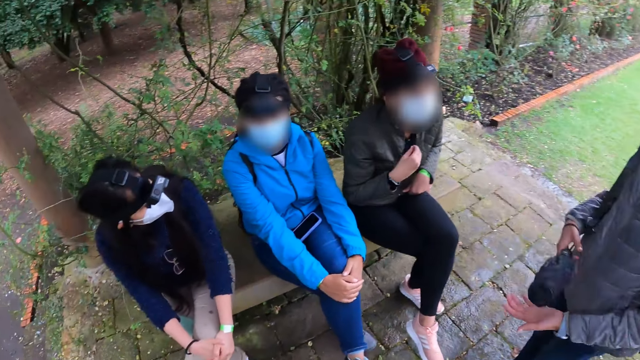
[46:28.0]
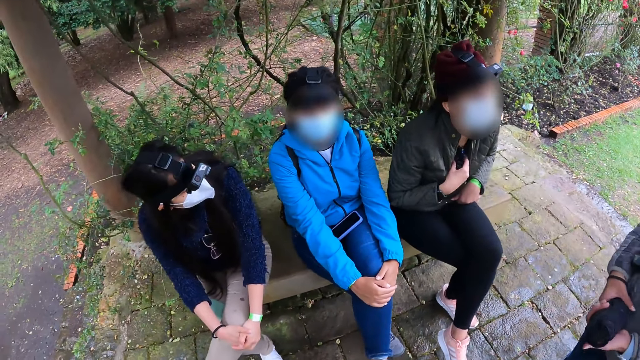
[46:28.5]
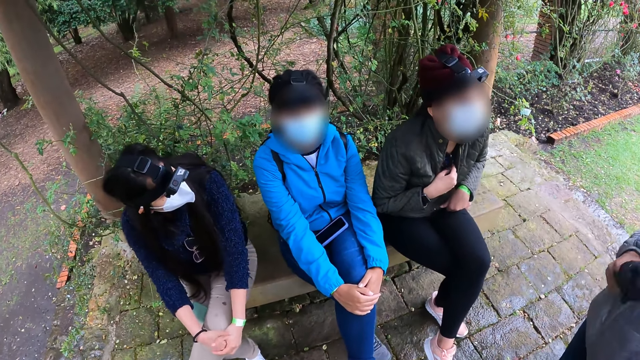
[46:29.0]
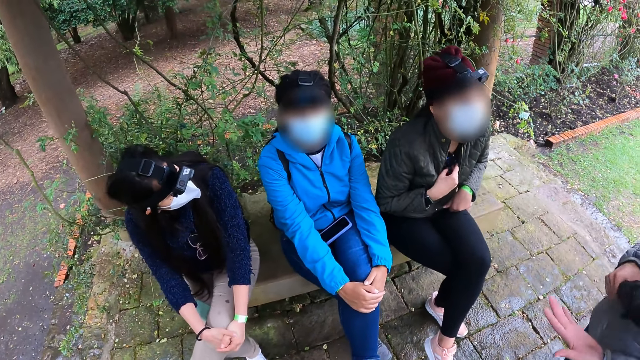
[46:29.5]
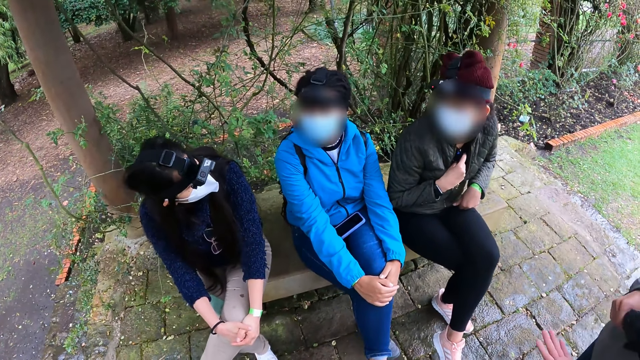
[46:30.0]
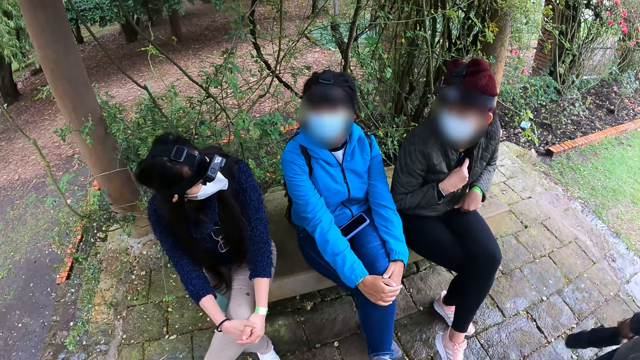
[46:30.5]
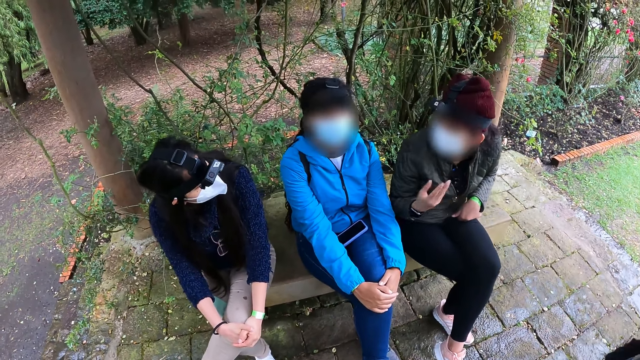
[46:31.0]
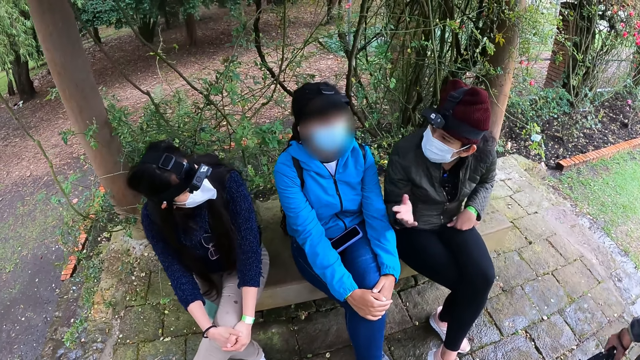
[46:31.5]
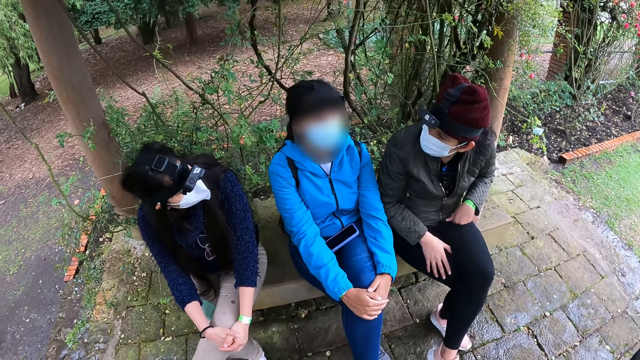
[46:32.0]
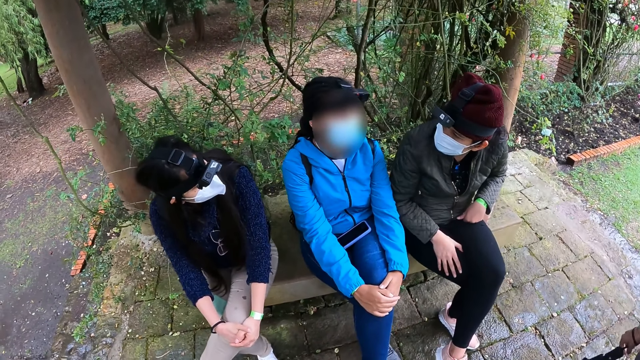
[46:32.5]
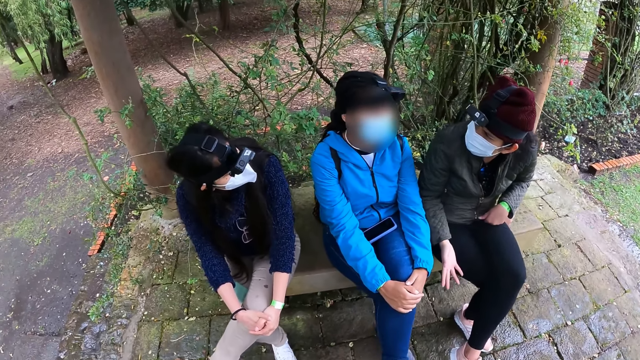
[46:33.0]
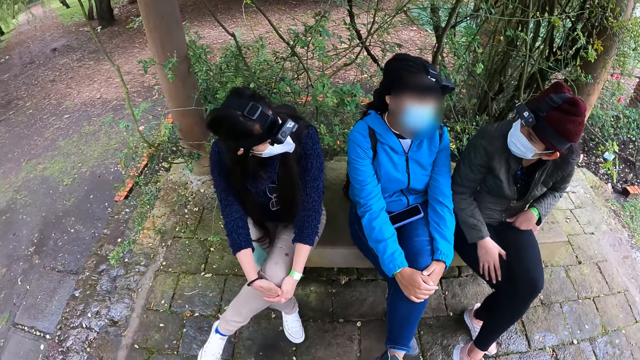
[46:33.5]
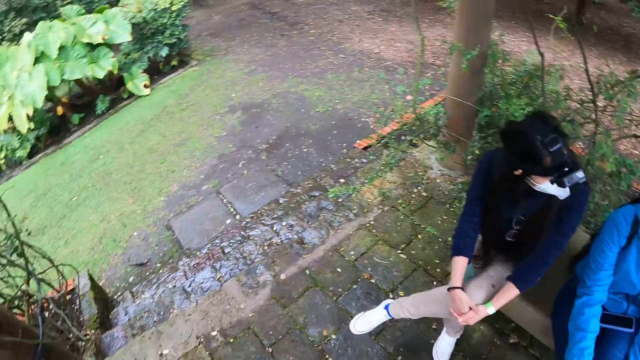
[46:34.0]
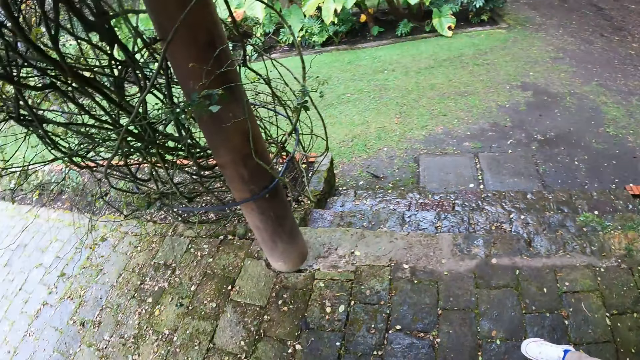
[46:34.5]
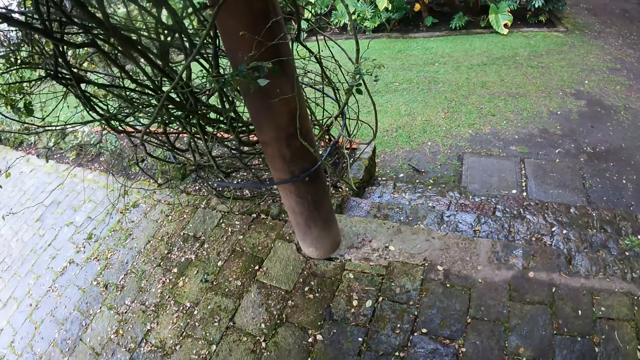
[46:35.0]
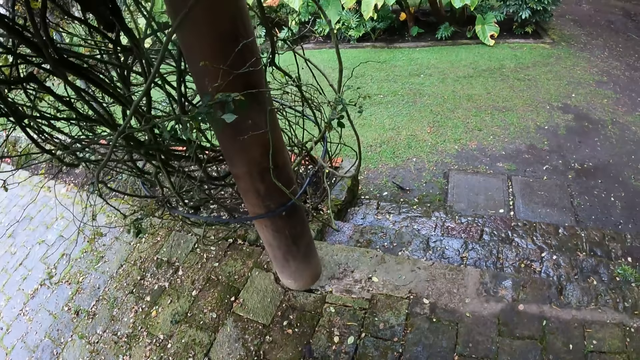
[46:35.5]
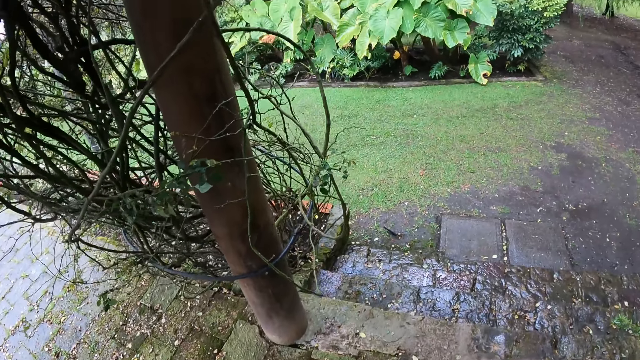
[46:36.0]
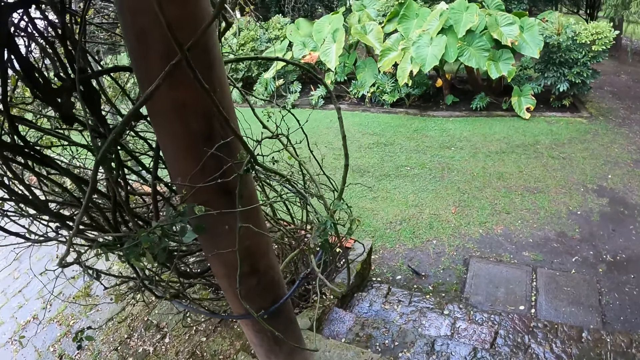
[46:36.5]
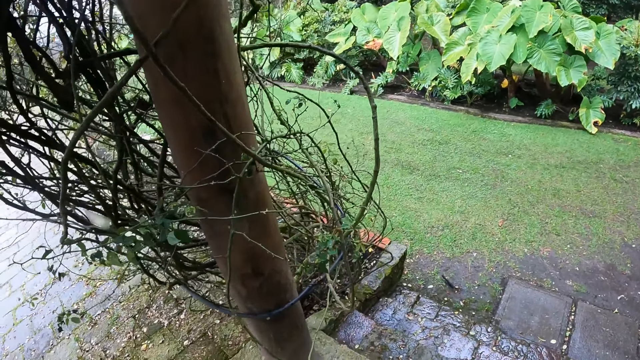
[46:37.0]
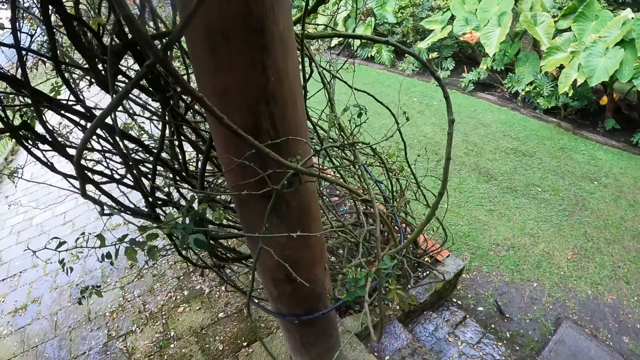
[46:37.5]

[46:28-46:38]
A woman plays with a black umbrella with both hands. A second woman interacts with a third woman and a fourth woman. The fourth woman interacts with the third woman and the second woman.

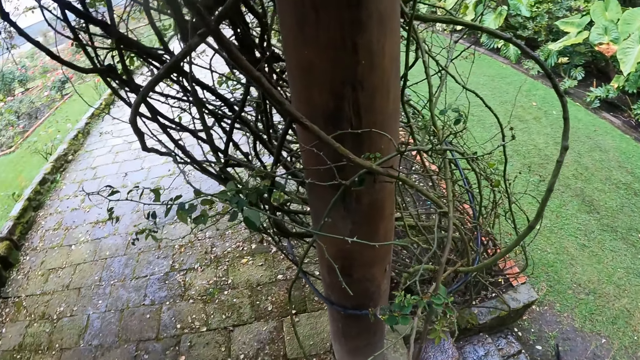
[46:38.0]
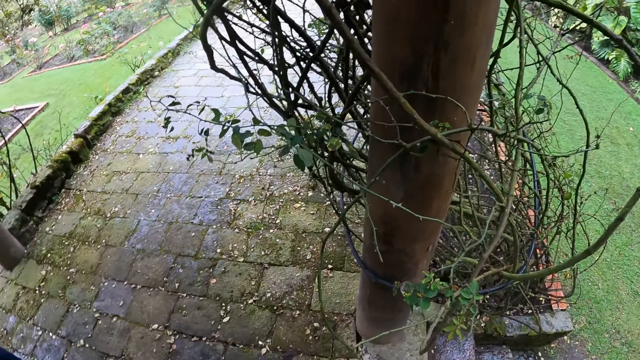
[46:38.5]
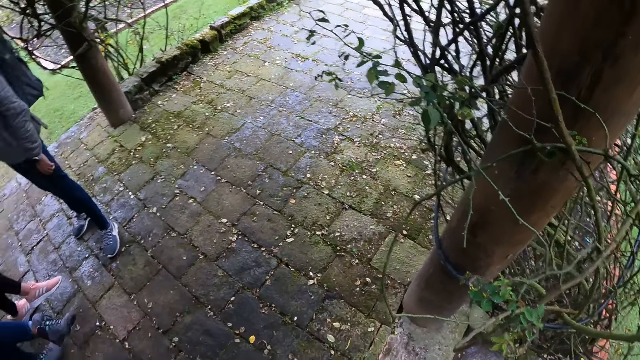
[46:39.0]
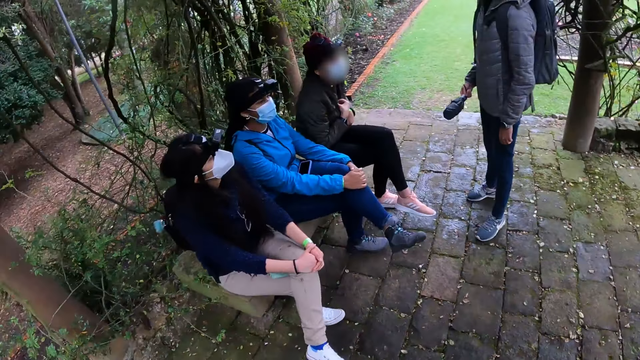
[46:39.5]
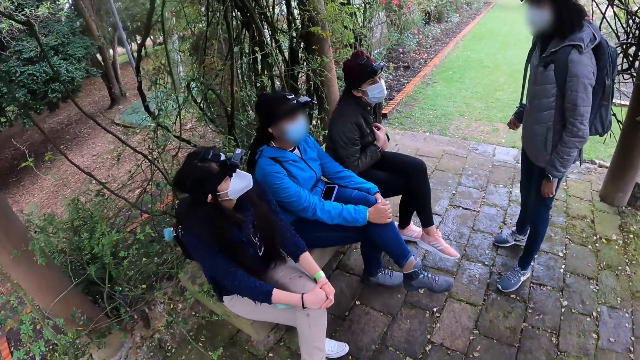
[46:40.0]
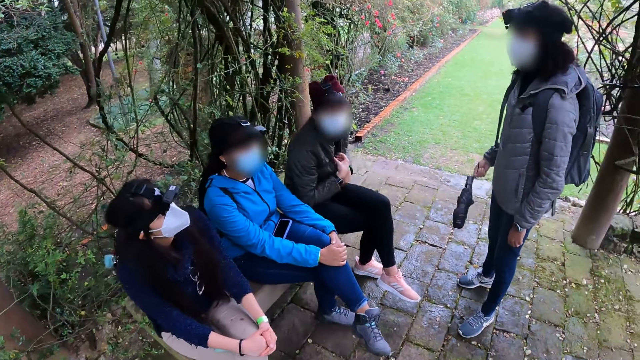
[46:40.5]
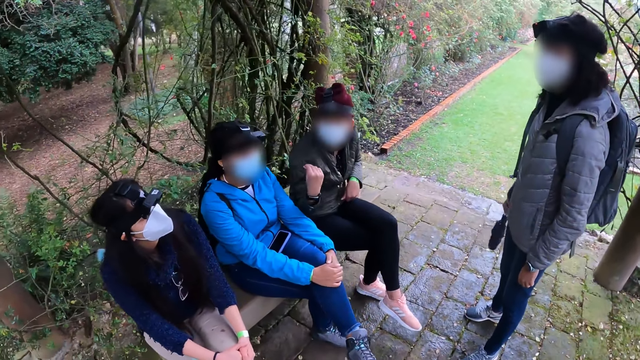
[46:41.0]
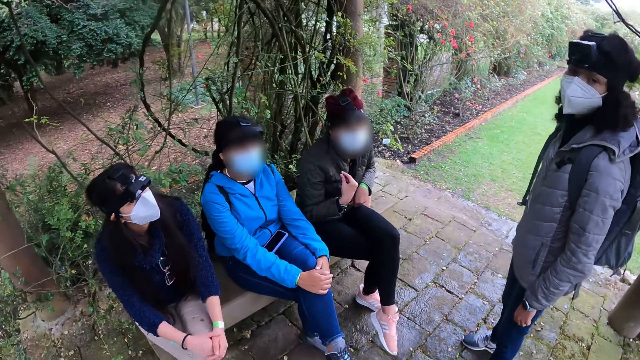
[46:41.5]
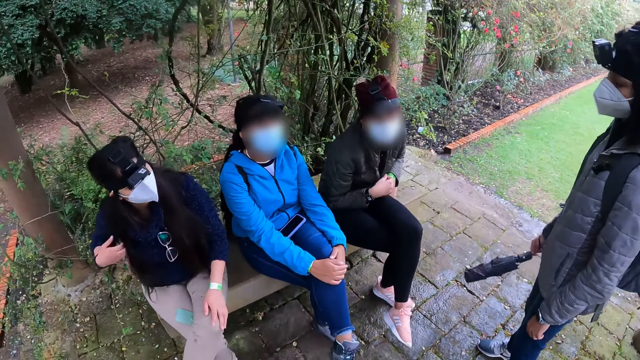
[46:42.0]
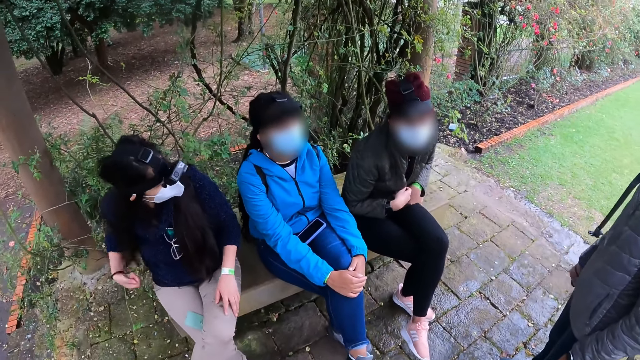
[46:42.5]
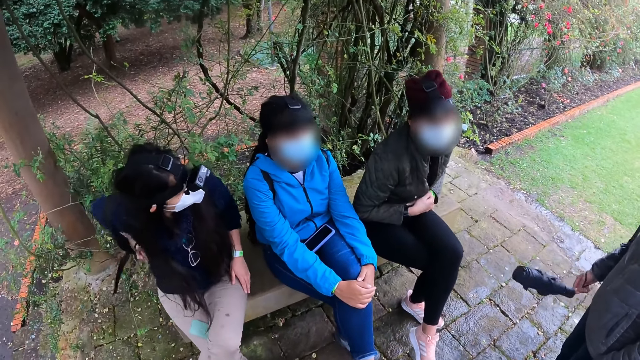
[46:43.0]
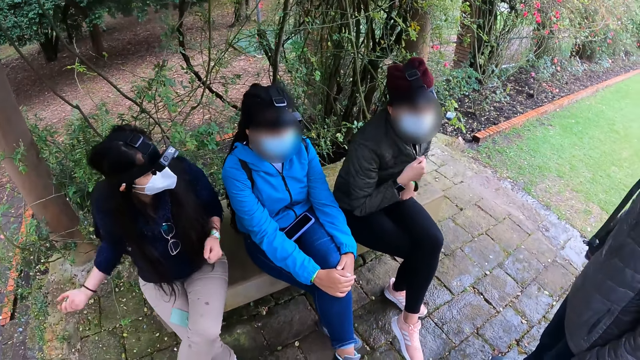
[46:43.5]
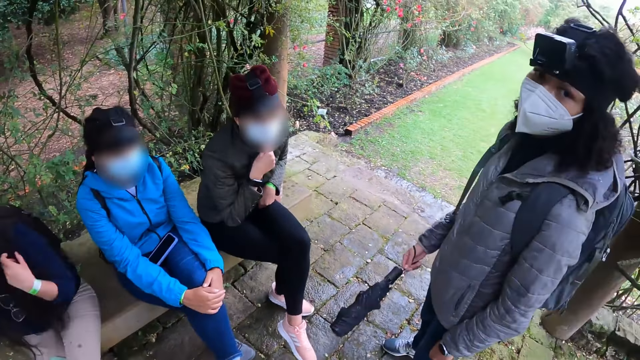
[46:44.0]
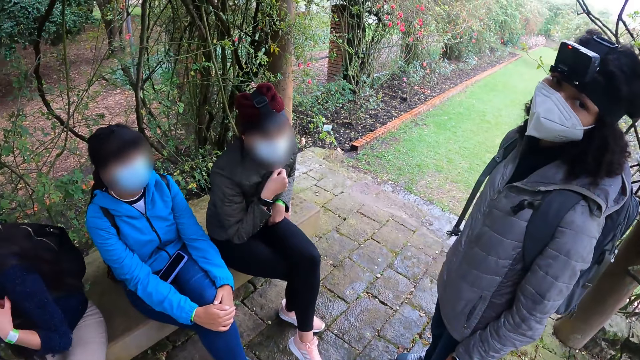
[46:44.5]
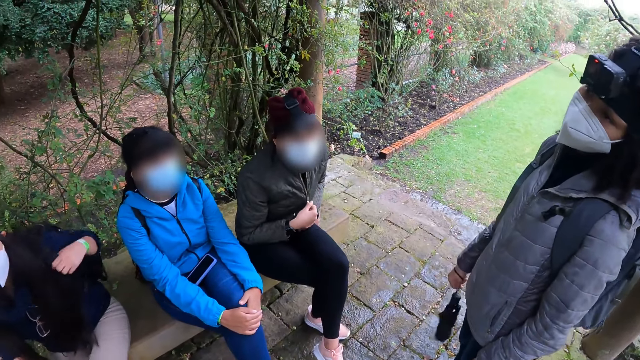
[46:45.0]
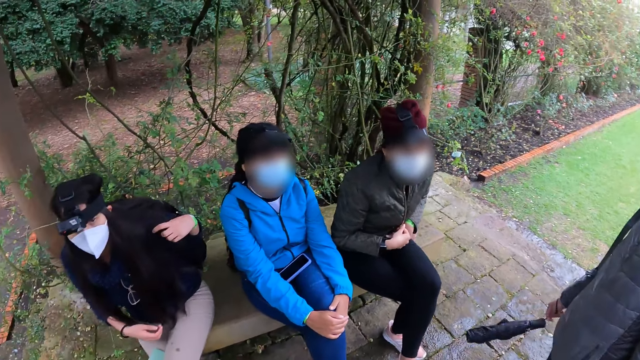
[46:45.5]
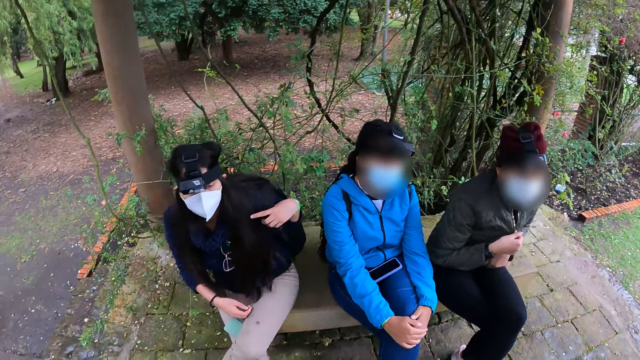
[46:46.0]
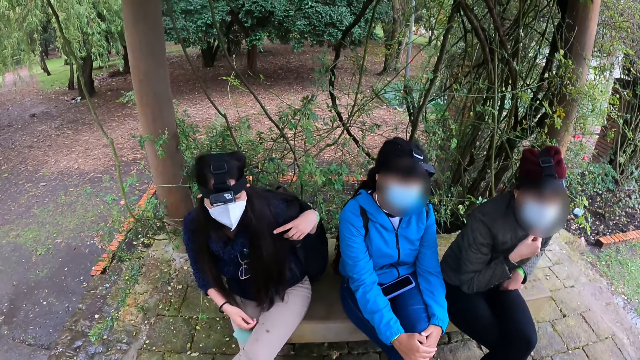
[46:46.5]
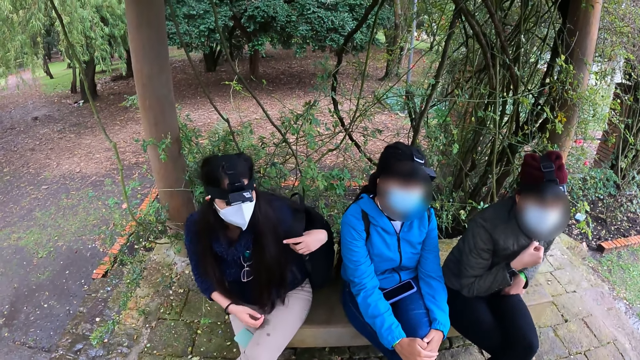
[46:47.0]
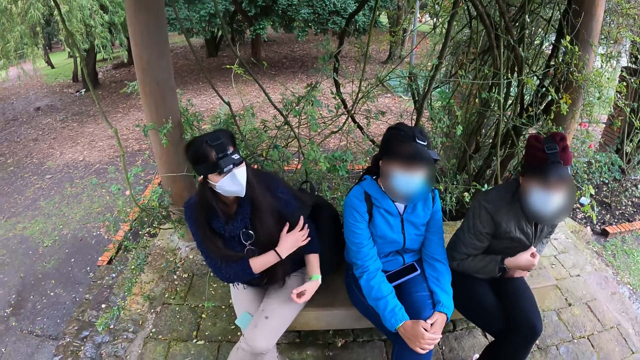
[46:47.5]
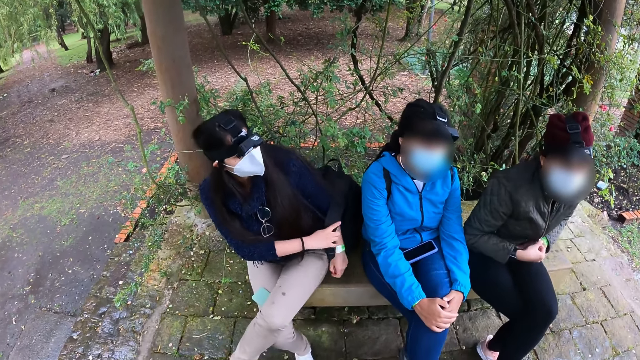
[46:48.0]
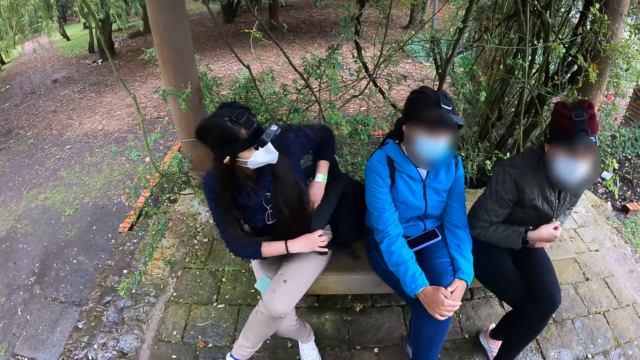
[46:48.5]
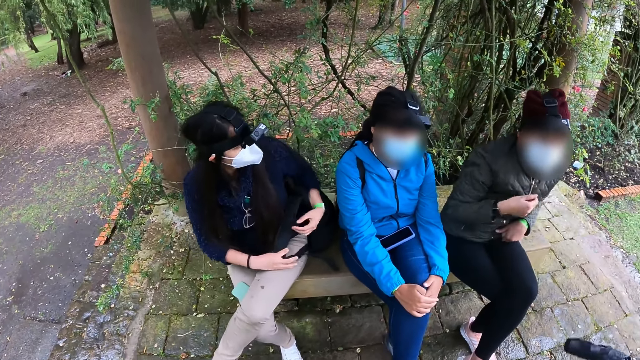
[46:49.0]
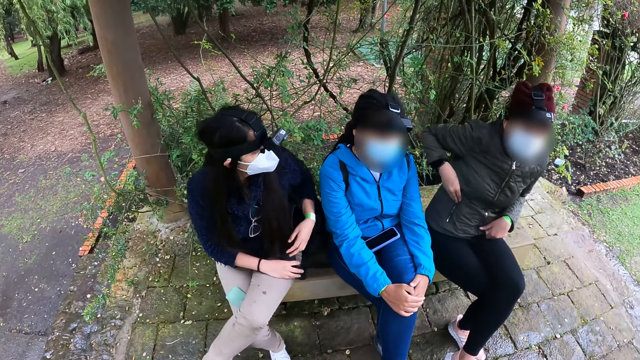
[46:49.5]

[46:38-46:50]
A woman gestures to another woman with her left hand. The other woman removes a bag strap from her shoulder with her right hand. The first woman plays with the zip of a grey jacket with both hands. The other woman adjusts the strap of the bag on her shoulder with her left hand.
